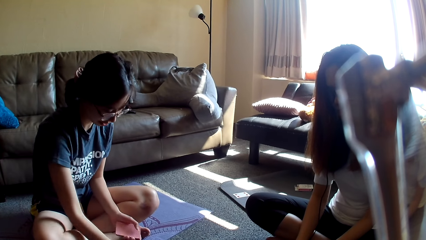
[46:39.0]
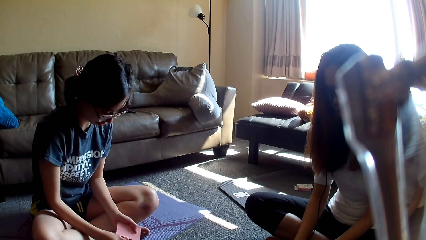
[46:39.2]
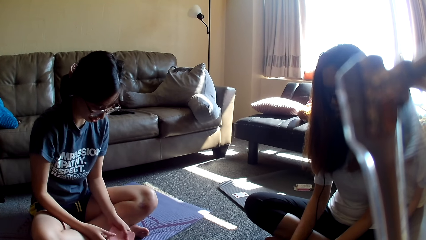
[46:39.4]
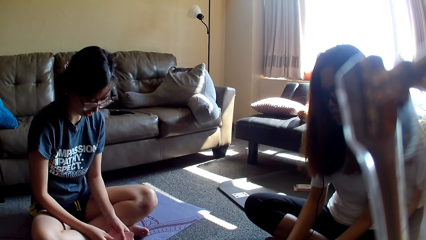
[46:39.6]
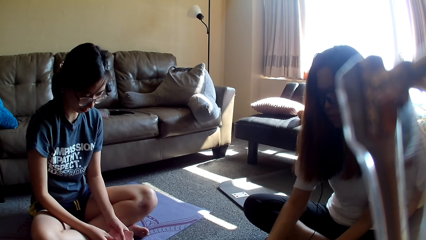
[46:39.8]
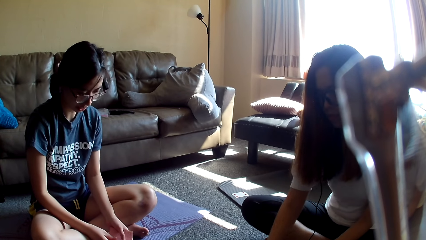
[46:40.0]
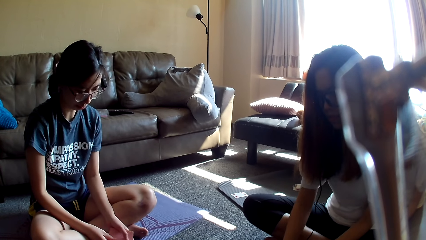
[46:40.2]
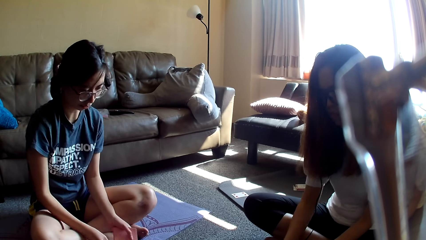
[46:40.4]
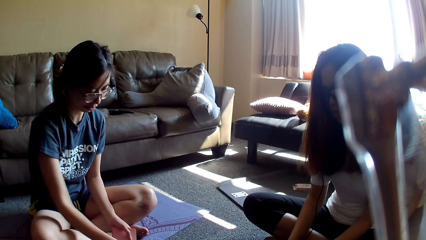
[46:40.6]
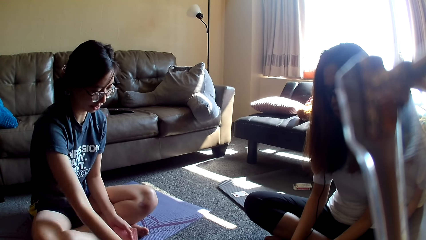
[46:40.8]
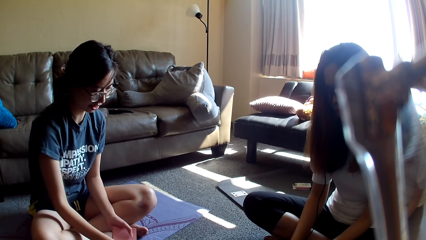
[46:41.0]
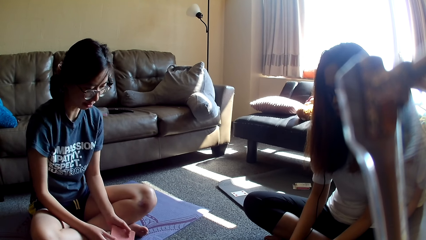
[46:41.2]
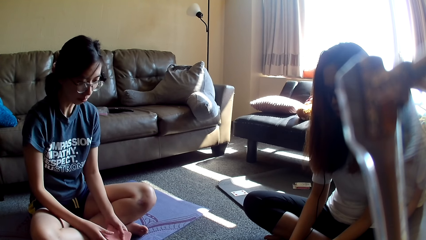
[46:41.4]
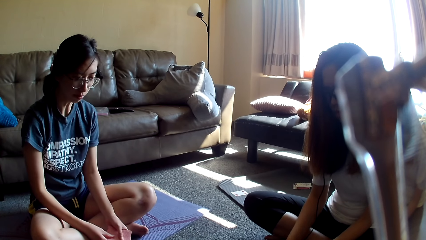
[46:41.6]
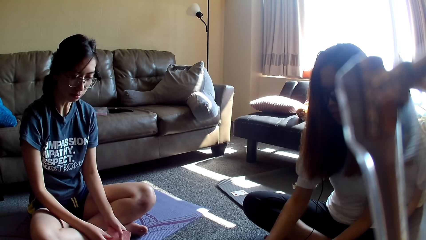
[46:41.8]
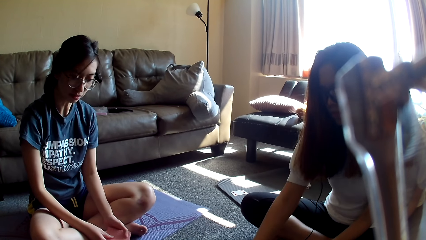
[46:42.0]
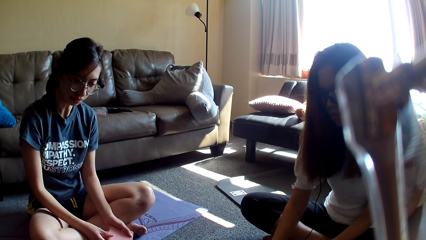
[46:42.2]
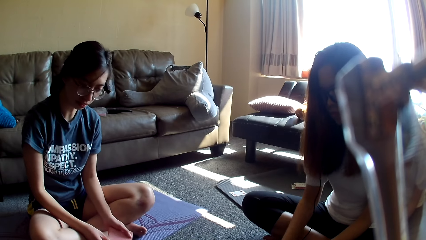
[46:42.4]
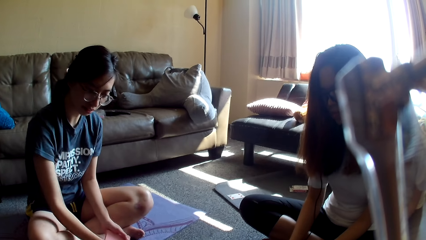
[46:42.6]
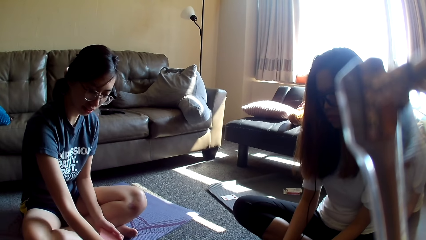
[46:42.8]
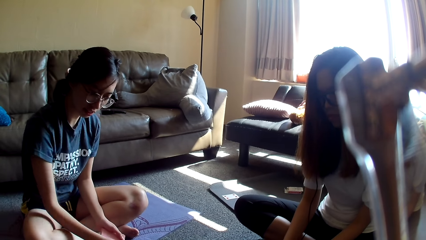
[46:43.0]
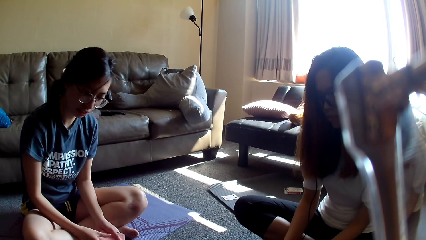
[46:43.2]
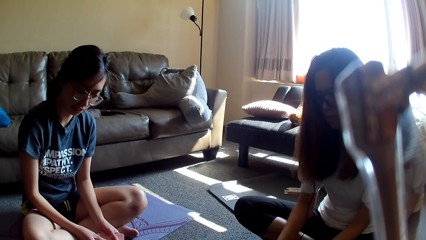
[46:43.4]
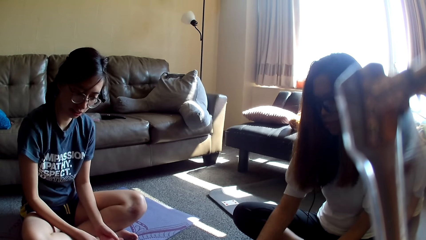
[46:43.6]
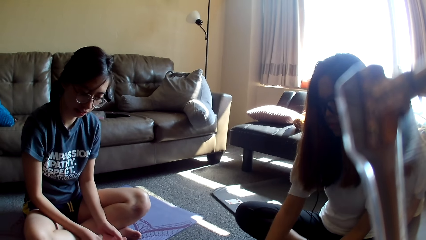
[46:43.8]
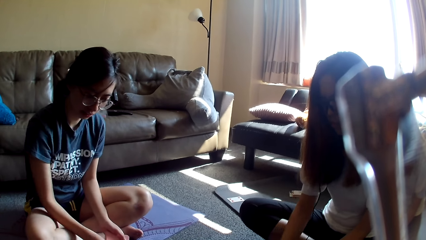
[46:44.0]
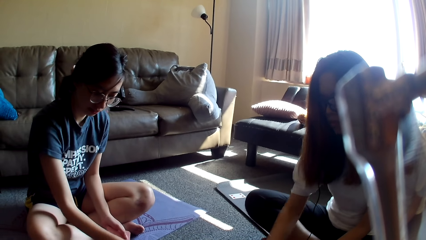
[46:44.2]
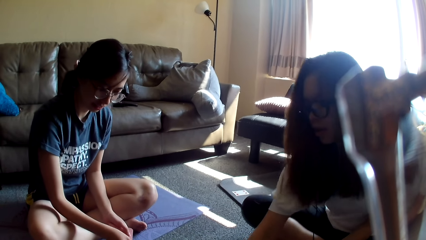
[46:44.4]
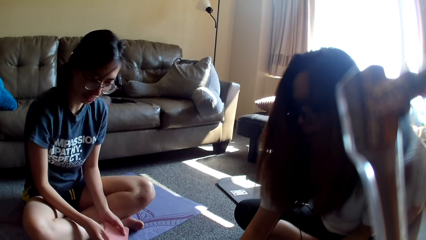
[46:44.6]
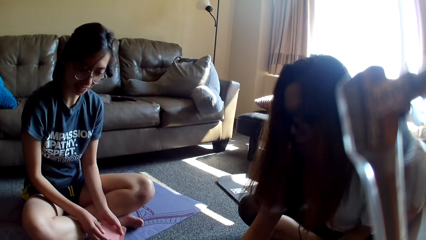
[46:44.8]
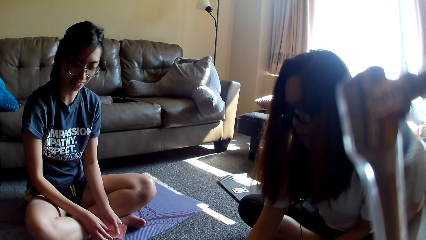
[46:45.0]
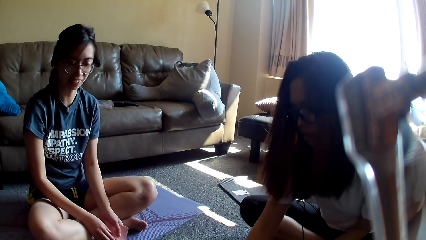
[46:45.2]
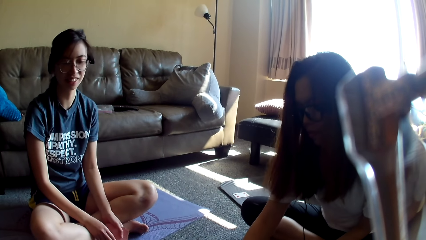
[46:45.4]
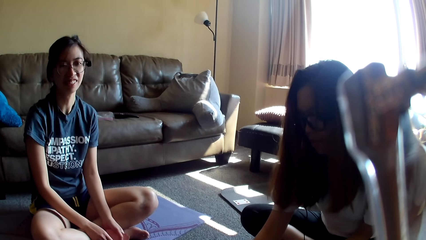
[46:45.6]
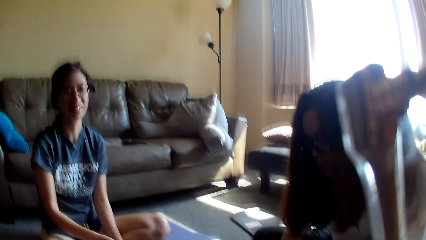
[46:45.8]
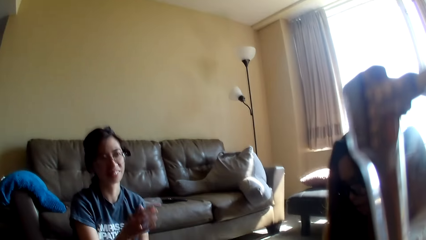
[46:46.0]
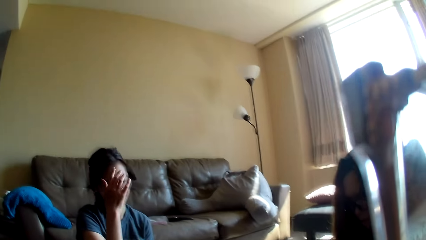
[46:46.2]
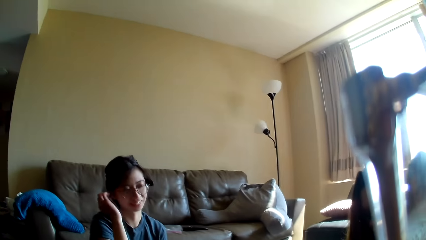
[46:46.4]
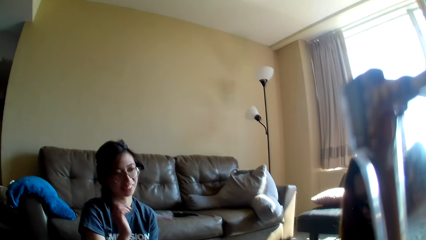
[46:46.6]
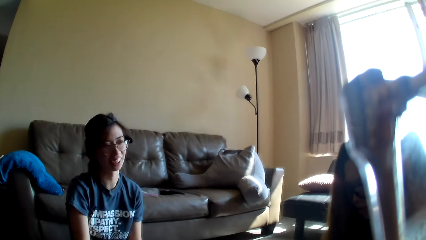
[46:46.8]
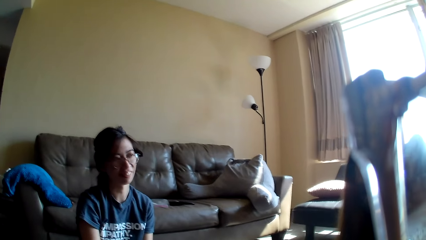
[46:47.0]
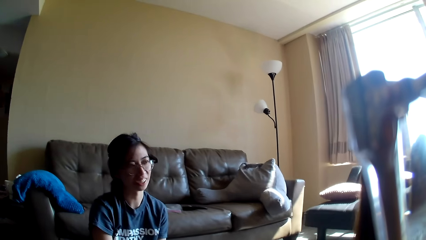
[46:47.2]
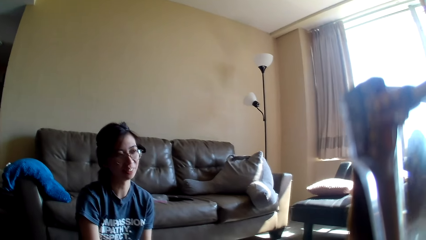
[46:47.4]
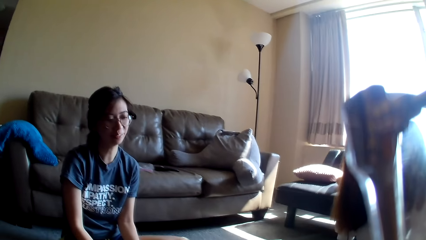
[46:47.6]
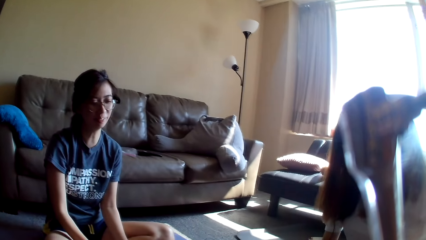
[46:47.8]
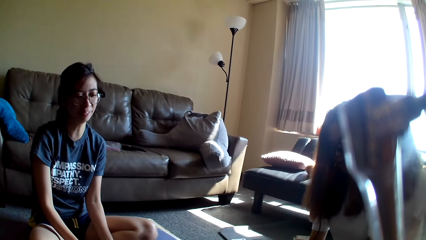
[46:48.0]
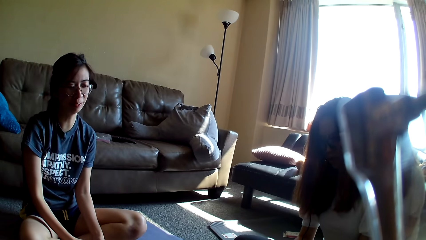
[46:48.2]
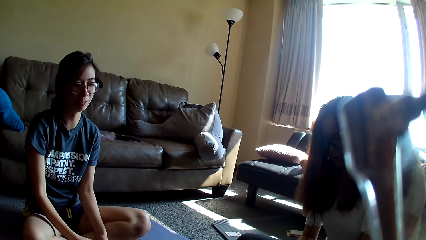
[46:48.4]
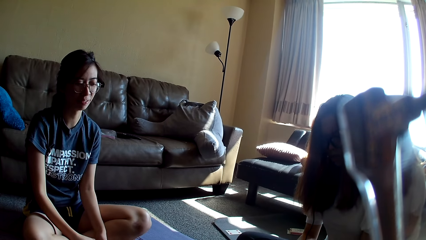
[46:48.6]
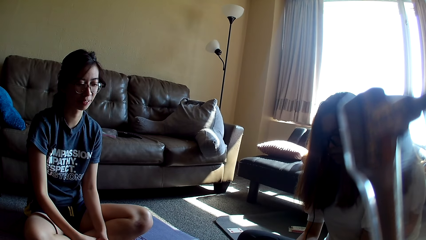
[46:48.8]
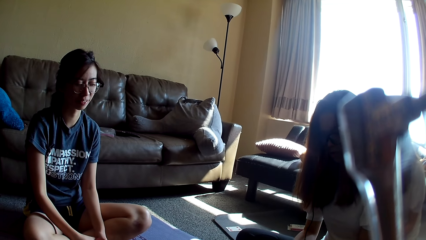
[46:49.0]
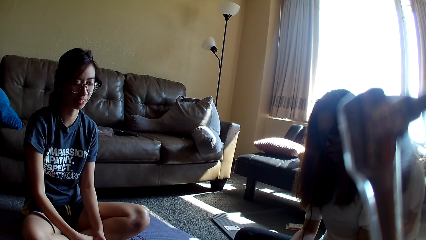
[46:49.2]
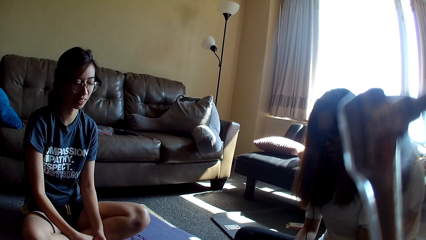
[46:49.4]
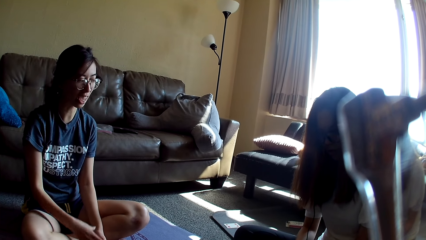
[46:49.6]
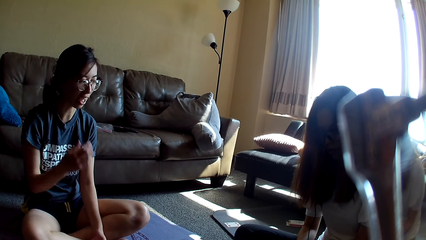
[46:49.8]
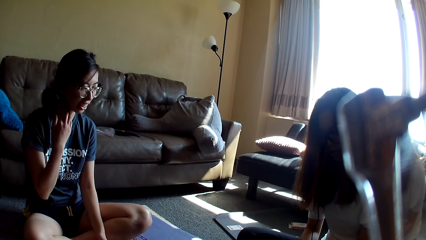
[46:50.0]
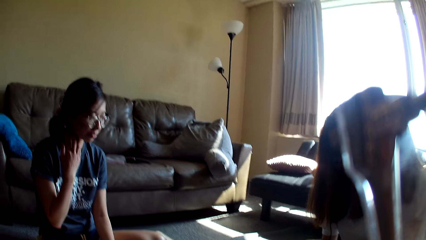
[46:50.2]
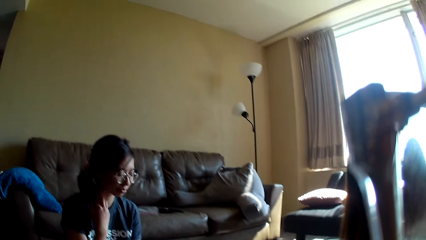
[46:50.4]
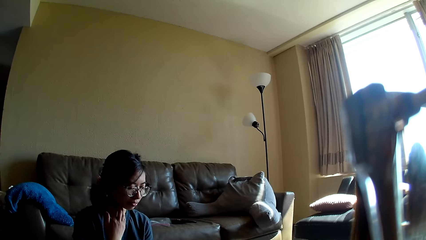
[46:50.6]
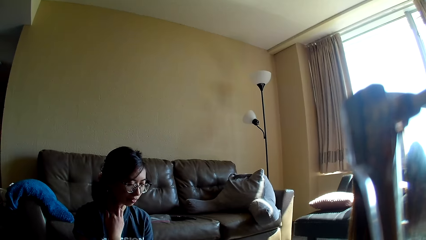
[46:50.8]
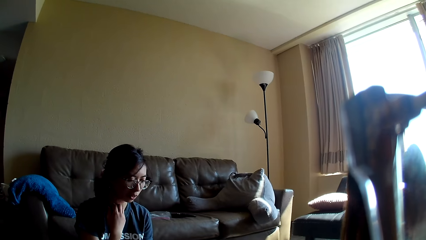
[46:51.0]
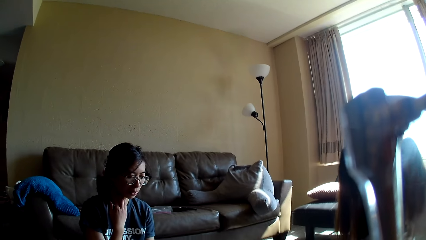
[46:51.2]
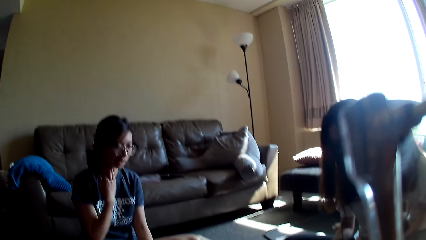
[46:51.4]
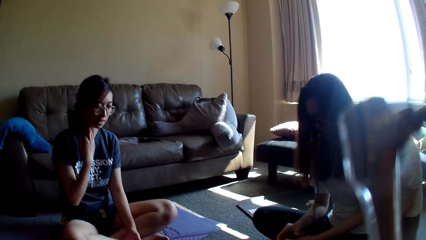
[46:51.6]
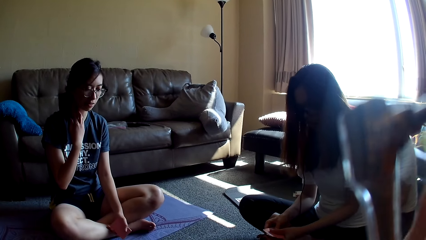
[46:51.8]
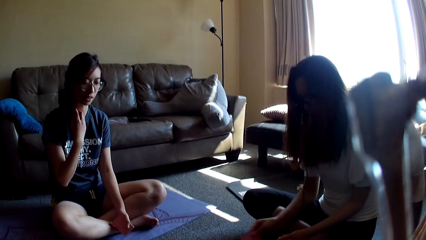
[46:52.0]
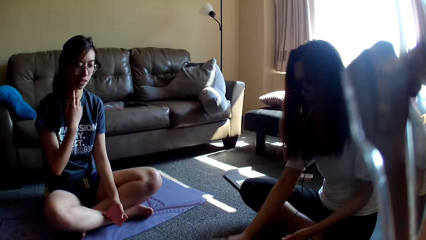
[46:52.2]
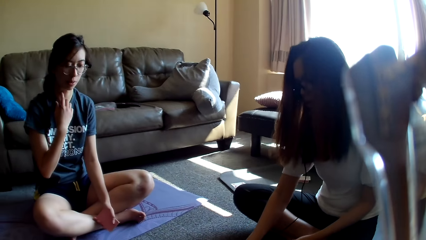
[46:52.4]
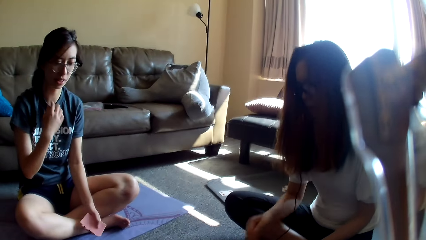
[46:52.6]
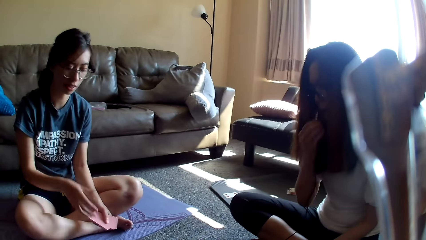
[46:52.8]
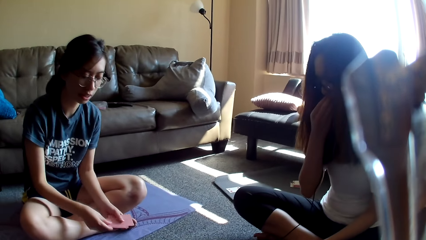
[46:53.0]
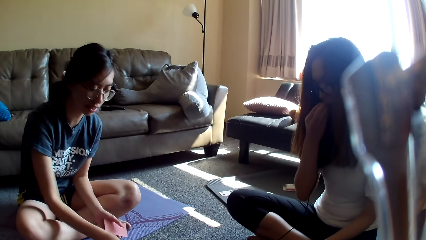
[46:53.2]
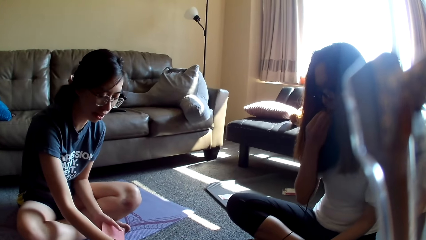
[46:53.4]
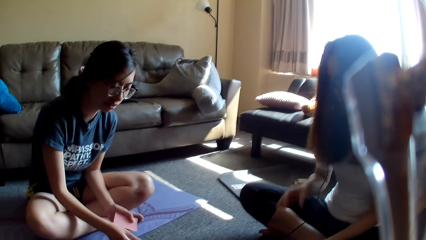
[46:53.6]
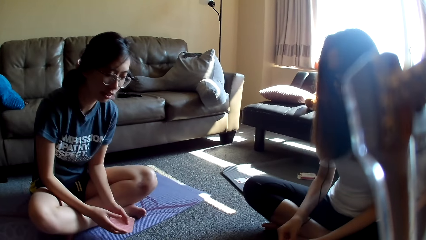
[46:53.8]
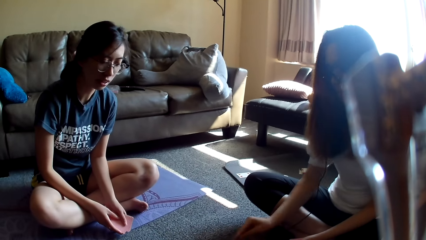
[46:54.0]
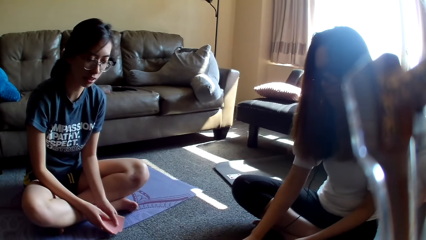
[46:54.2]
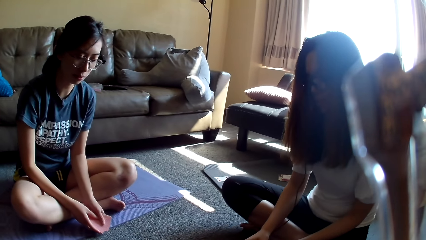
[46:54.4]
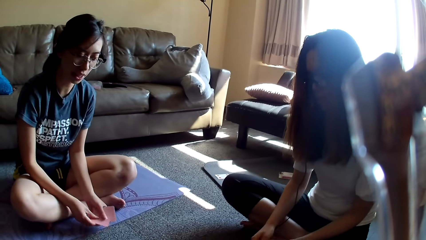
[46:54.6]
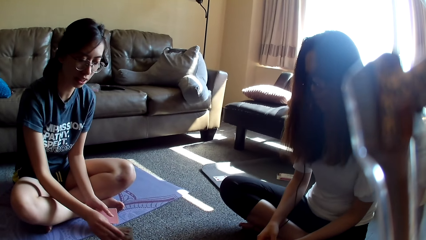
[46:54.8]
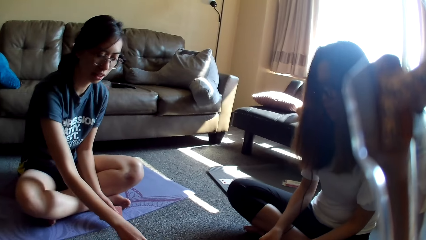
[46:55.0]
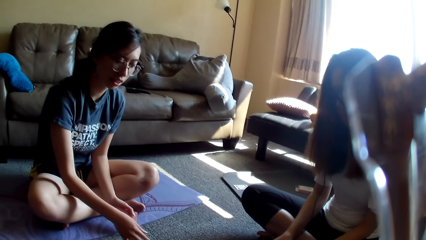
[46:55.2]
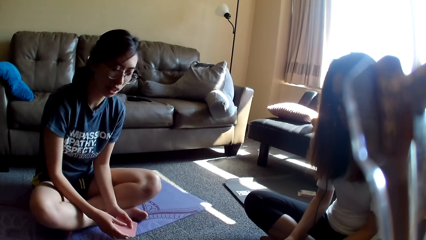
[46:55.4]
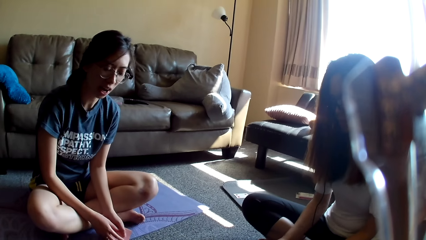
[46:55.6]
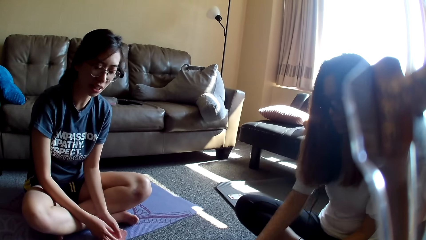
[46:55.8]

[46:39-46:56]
A woman places a card on the table and holds the card game. Another woman places a card on the table. The first woman places a card on the table and holds the card game. The other woman places a card on the table. The first woman places a card on the table and holds cards. The other woman places a card on the table. The first woman drops the card game. The other woman grabs cards. The first woman holds a card, touches her hair, scratches her neck and touches the neck. The other woman drops the card game. The first woman places a card on the table and picks a card. The other woman rubs her mouth. The first woman picks a card. The other woman moves a hand. The first woman places a card on the table.
